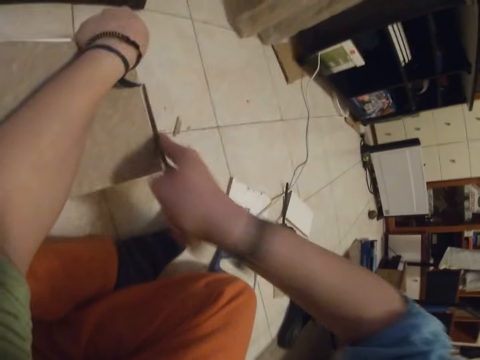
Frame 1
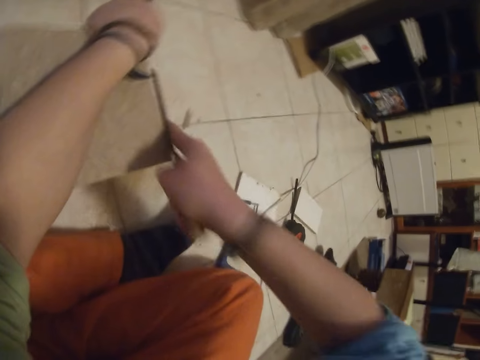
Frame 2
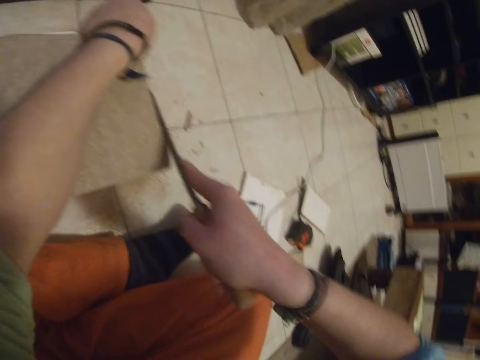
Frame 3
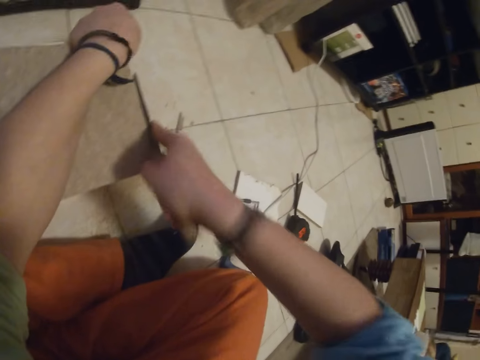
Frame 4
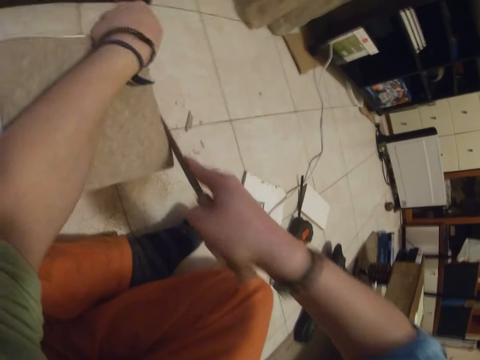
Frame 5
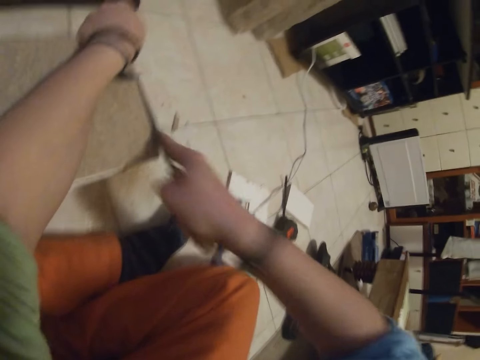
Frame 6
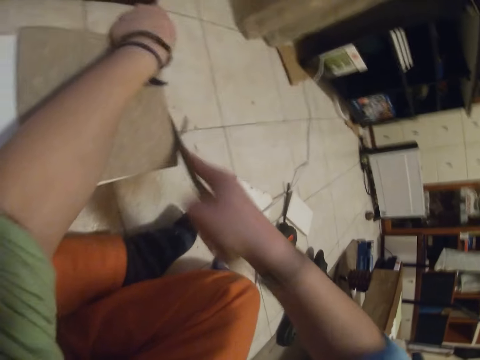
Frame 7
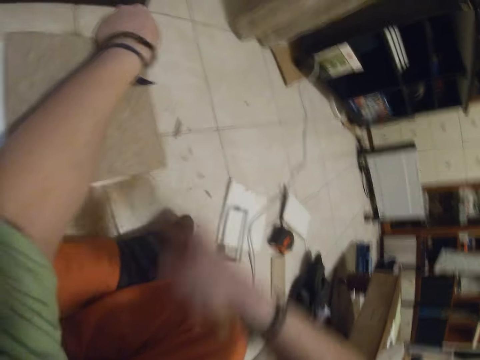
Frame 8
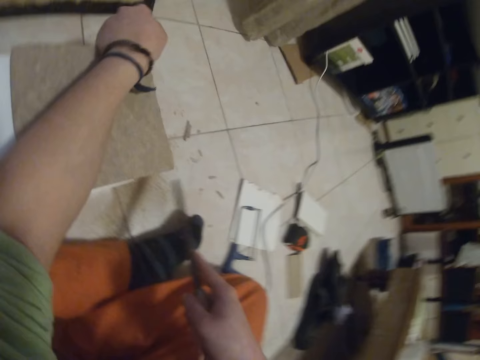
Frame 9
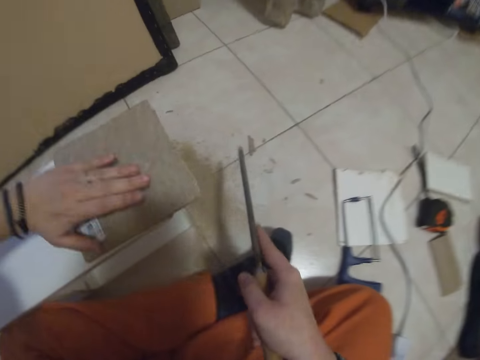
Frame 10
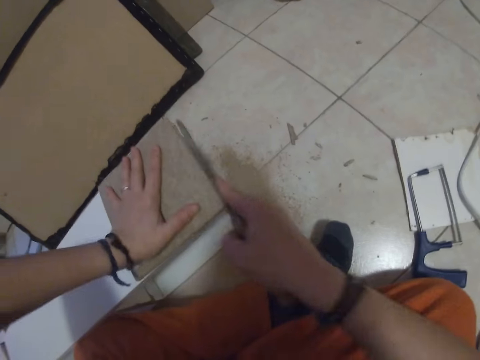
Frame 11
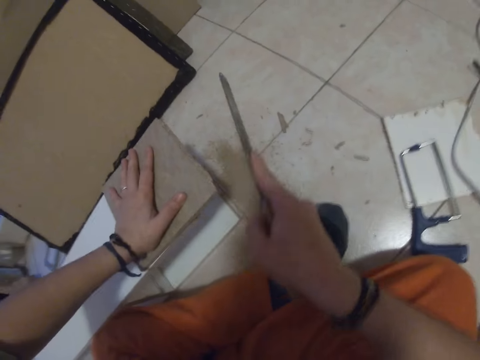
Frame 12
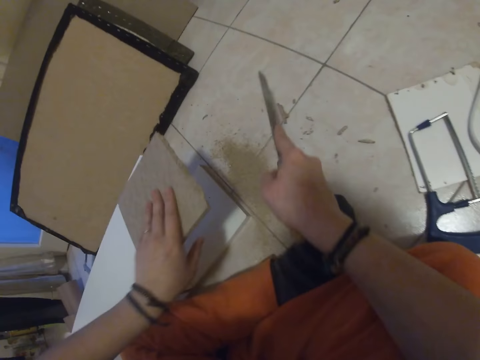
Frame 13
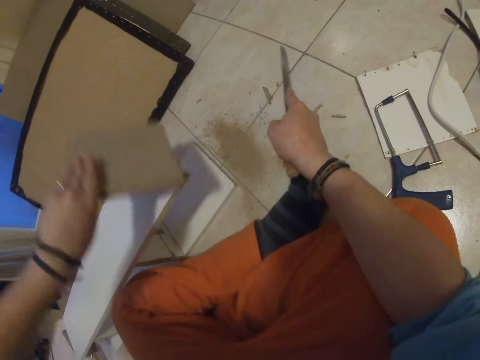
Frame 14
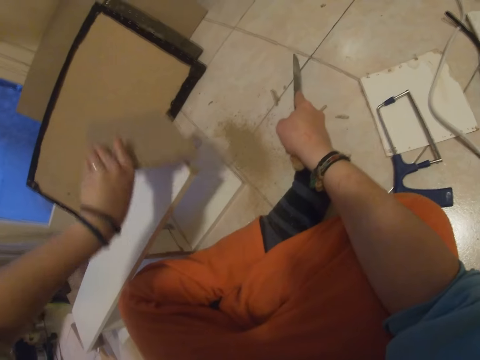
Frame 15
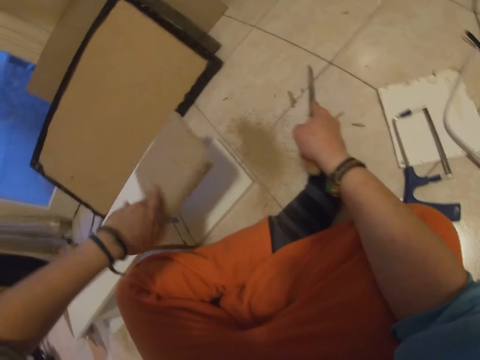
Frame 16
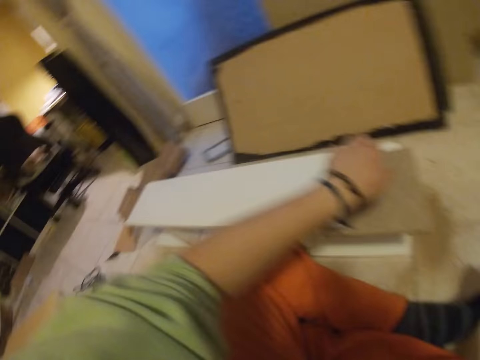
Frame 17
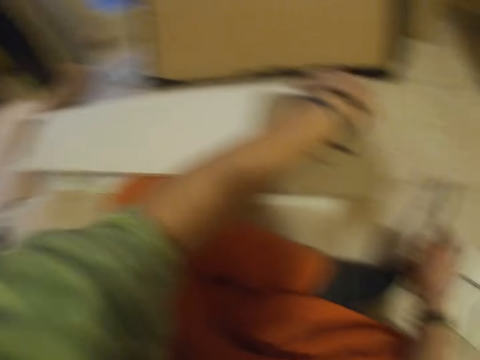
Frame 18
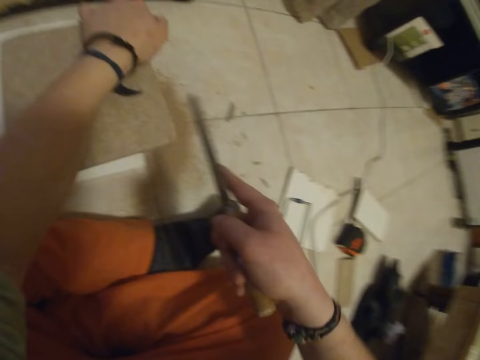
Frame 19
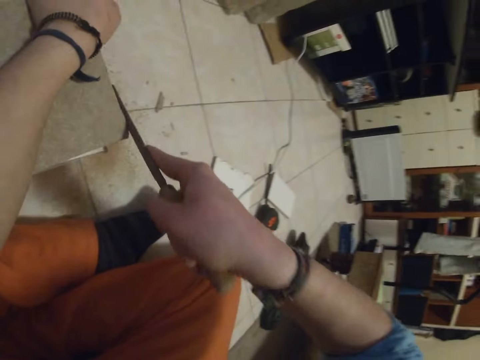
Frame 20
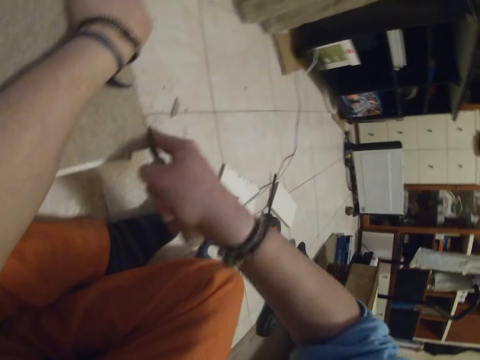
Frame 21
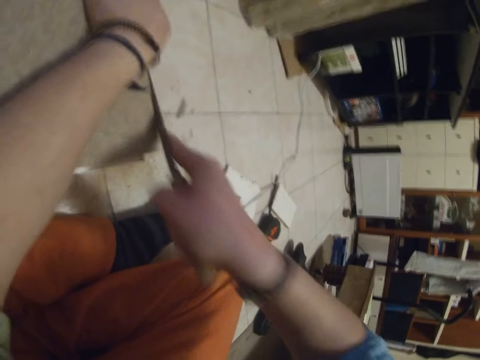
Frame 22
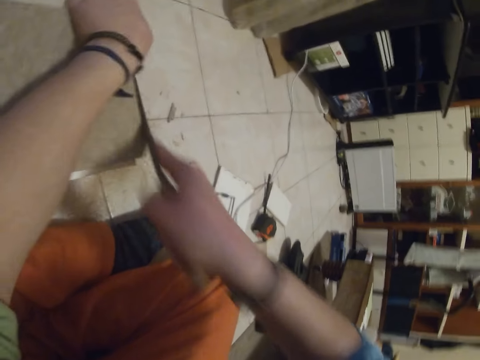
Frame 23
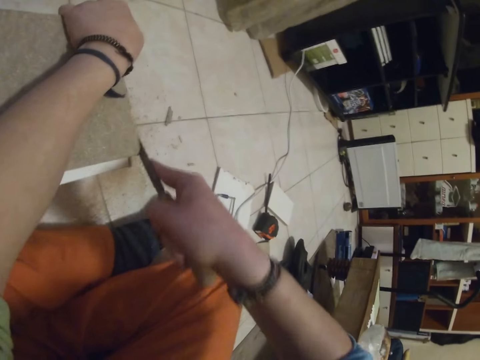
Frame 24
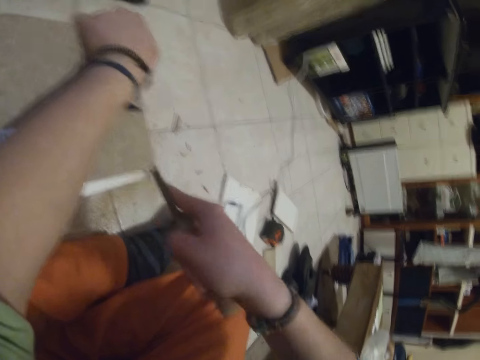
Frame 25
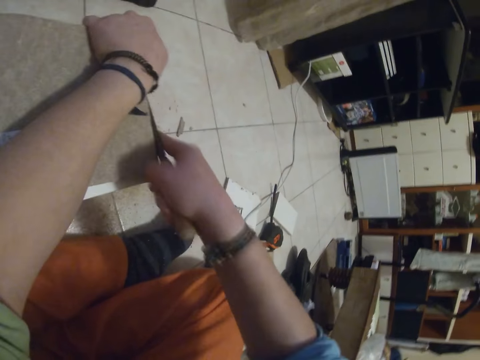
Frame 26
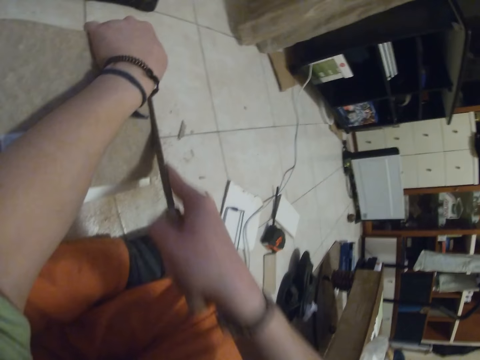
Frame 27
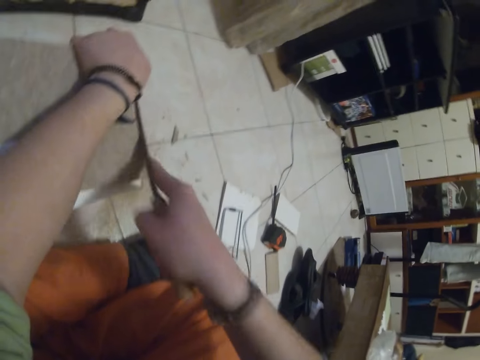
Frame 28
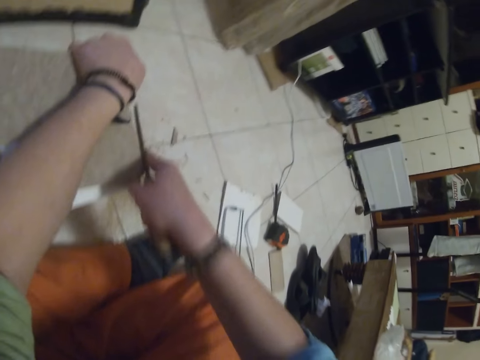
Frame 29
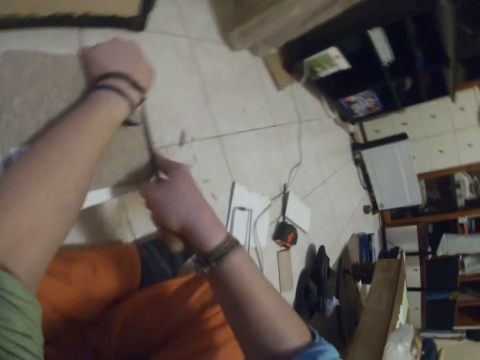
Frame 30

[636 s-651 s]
The camera wearer places his left hand on the piece of wood. He lifts the handsaw from the wood. He cuts the wood with the hand saw. He taps the piece of wood on the rack with his left hand. He lifts the wood. He places the piece of wood on the rack with his left hand. He places his left hand on the piece of wood. He files the piece of wood with the file in his right hand. He cuts the wood with the hand saw.

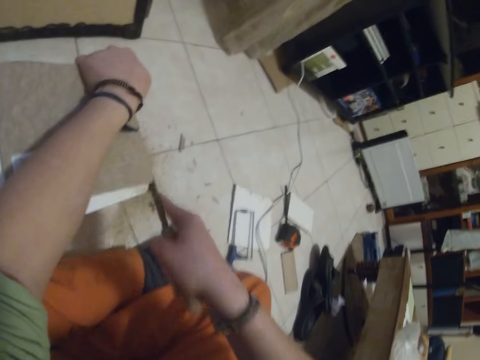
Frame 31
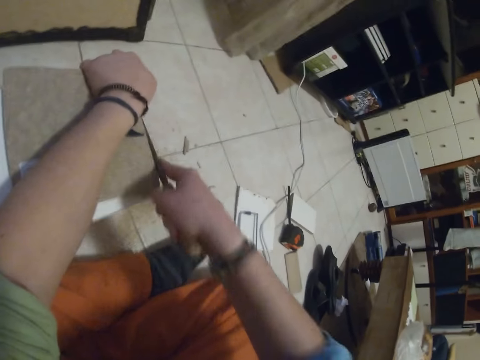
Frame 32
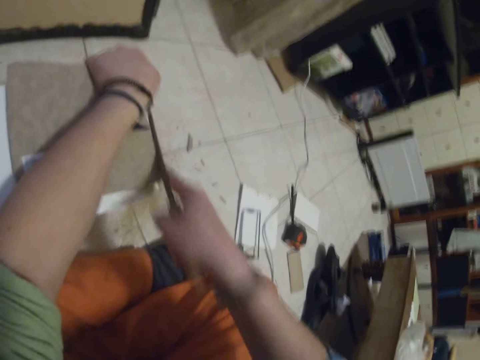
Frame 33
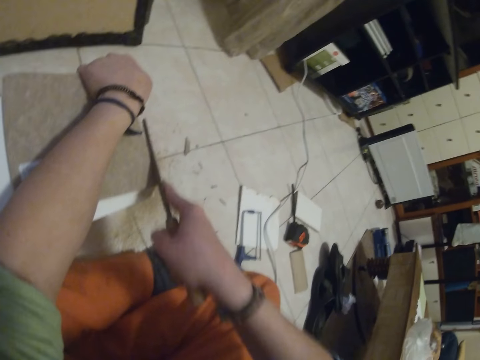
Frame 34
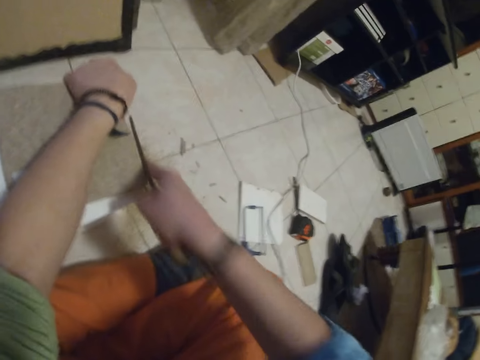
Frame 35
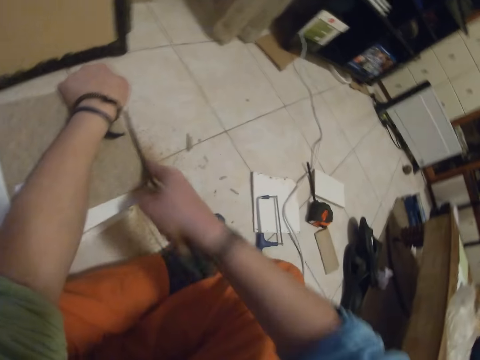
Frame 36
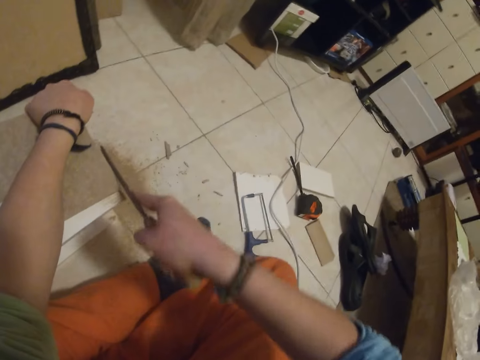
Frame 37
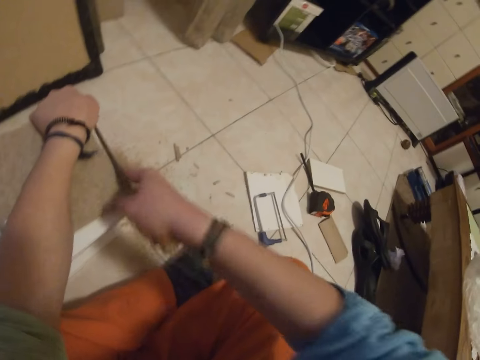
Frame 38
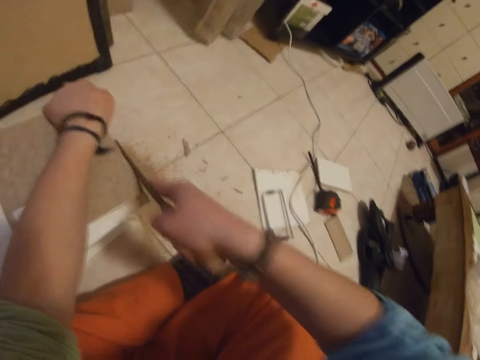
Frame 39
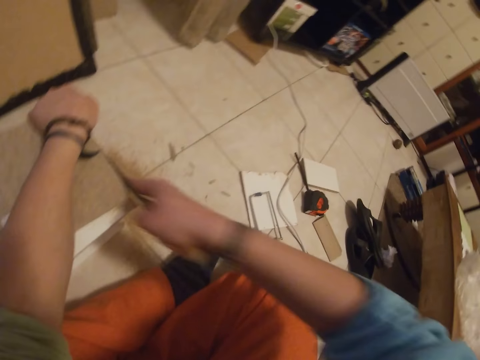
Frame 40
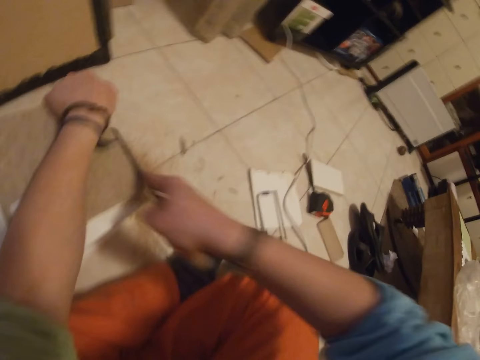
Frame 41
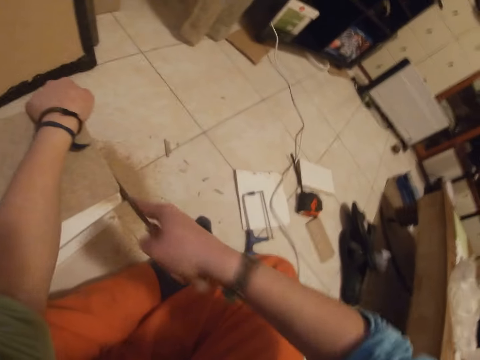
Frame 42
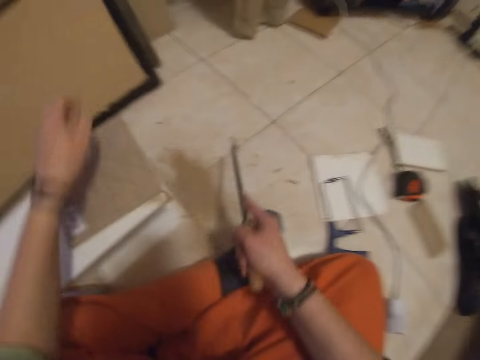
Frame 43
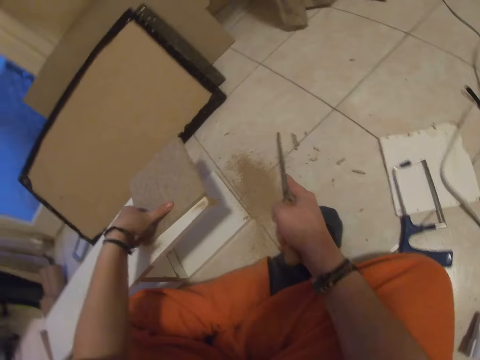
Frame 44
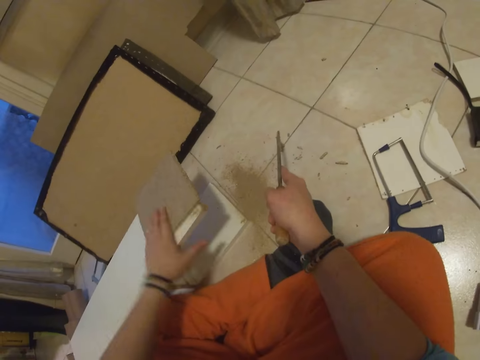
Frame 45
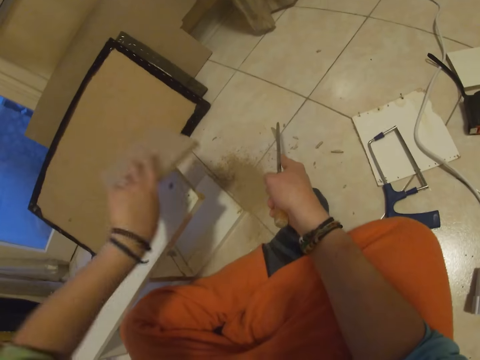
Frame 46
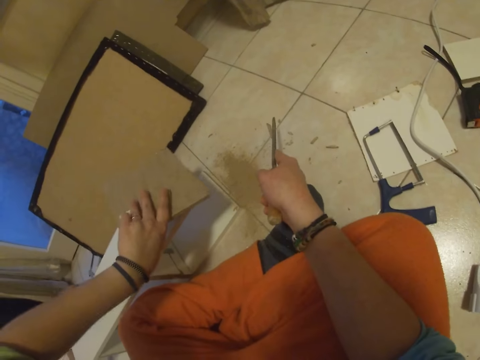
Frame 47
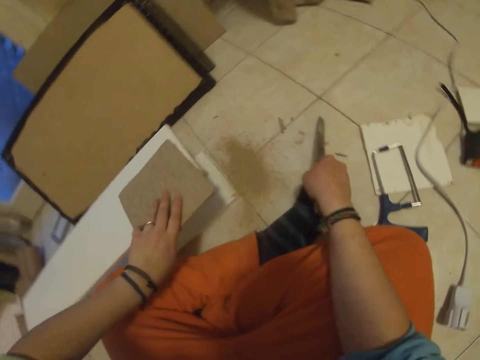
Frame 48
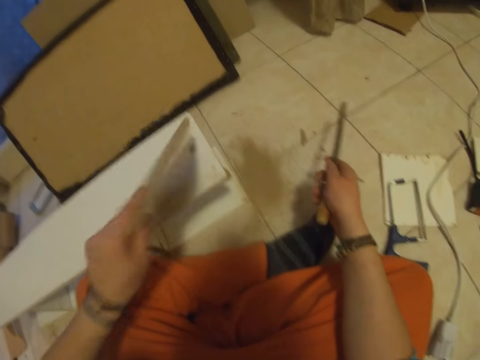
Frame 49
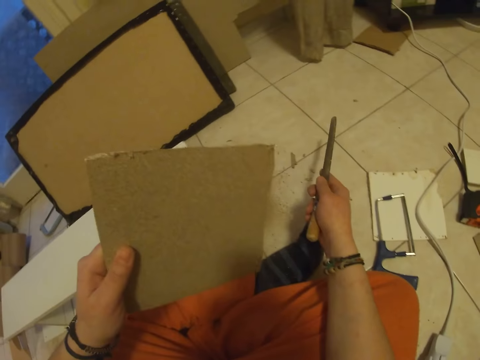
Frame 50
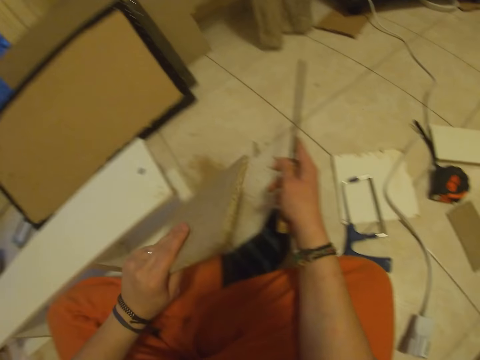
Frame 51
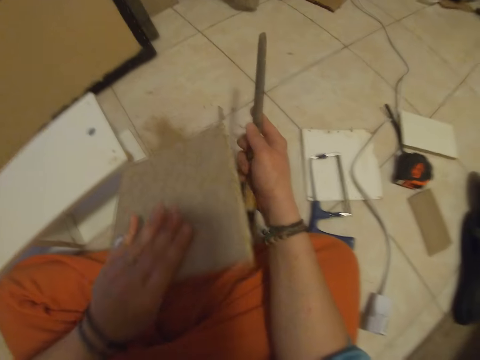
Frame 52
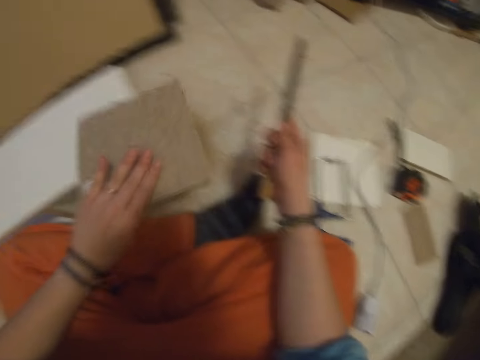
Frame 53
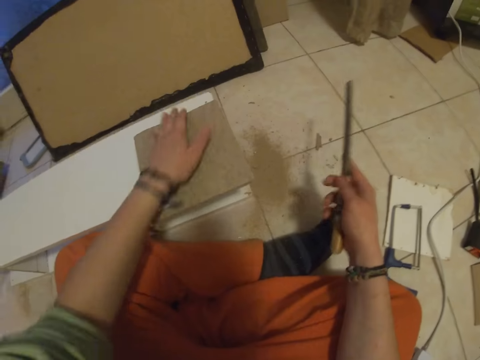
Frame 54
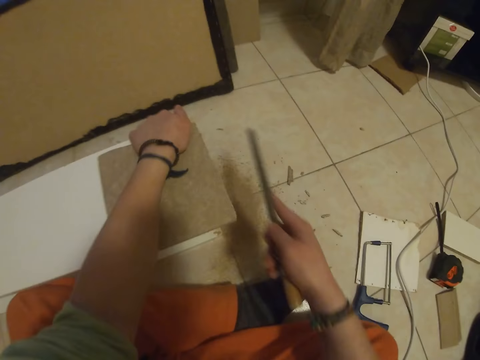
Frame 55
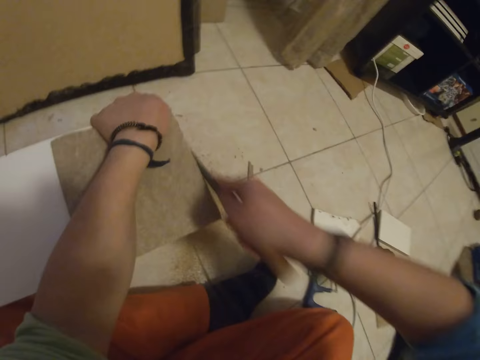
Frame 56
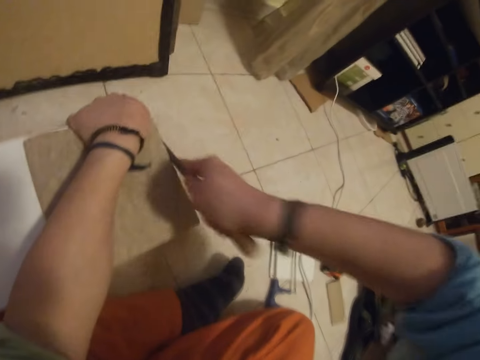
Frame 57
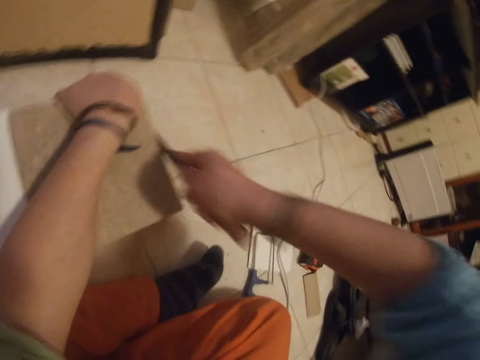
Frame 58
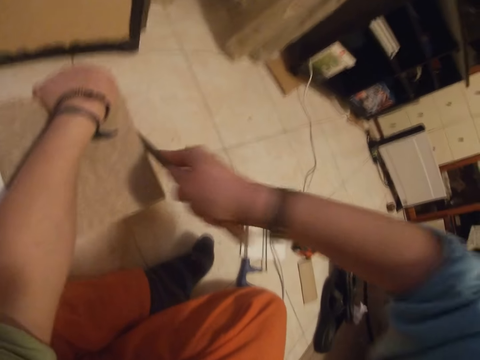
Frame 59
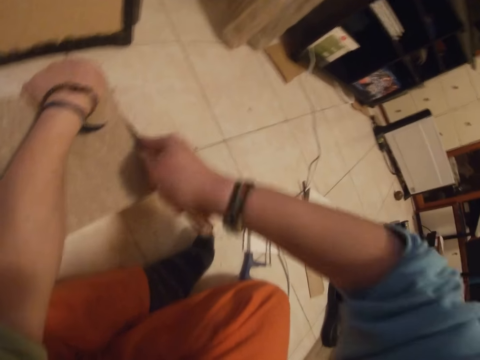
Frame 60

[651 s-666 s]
The camera wearer lifts the handsaw from the wood. He taps the piece of wood on the rack with his left hand. He lifts the wood. He holds the piece of wood with his left hand. He looks at the wood. He places the piece of wood on the rack with his left hand. He files the piece of wood with the file in his right hand. He cuts the wood with the hand saw.
